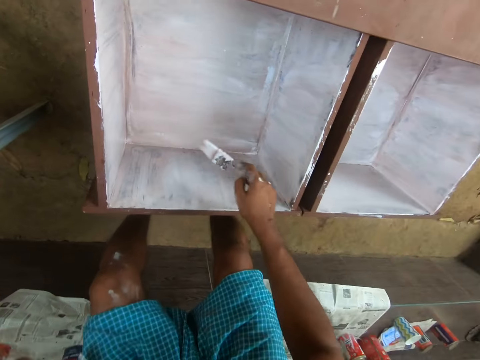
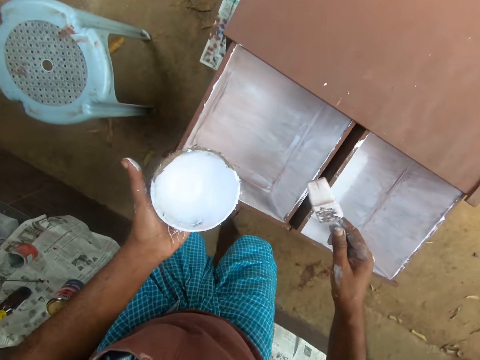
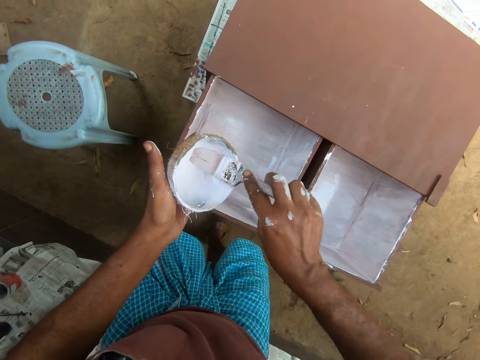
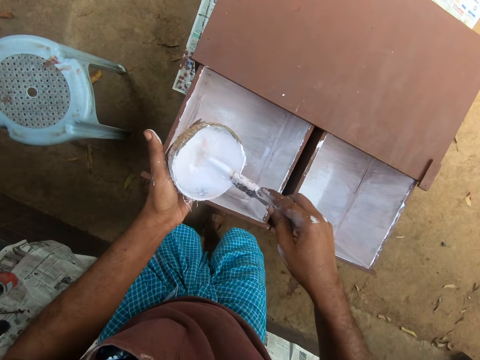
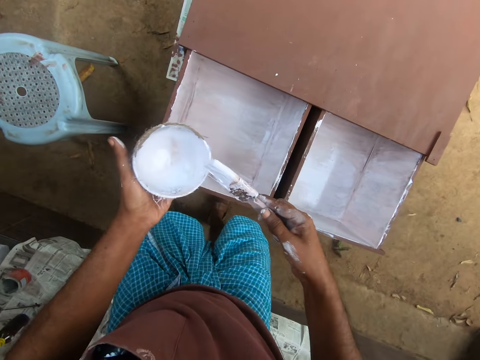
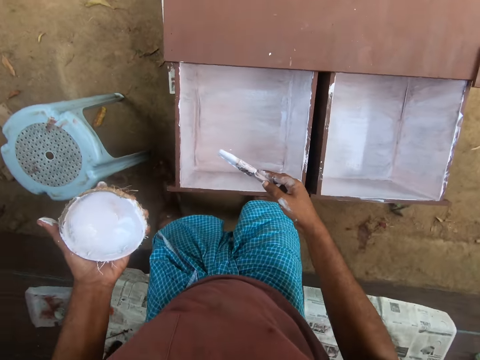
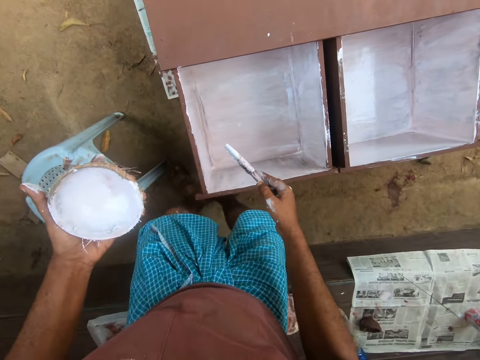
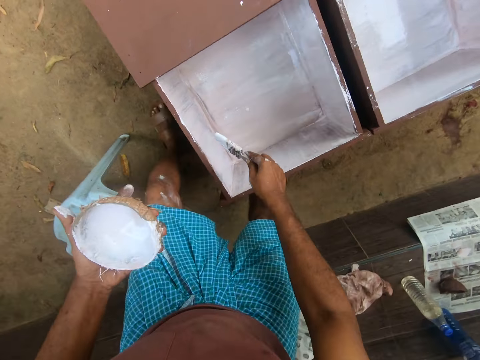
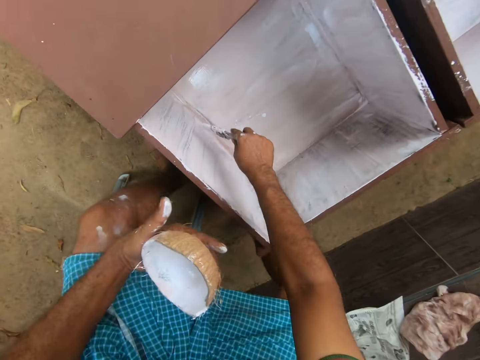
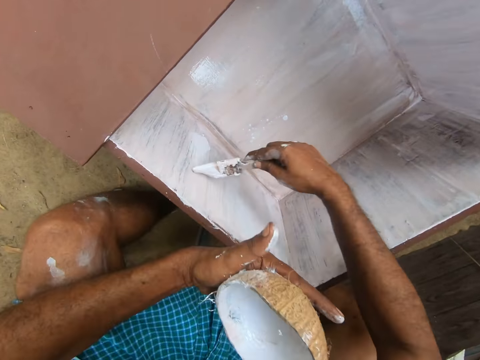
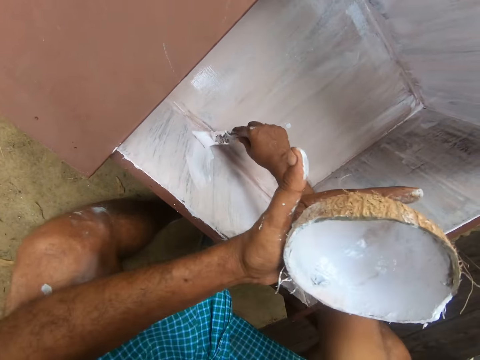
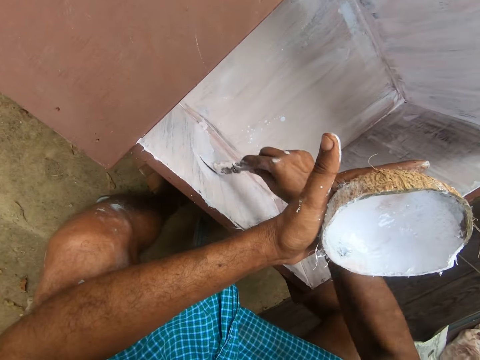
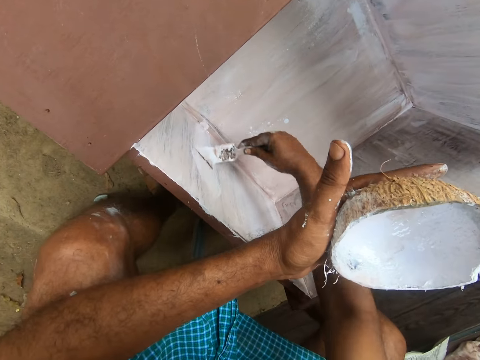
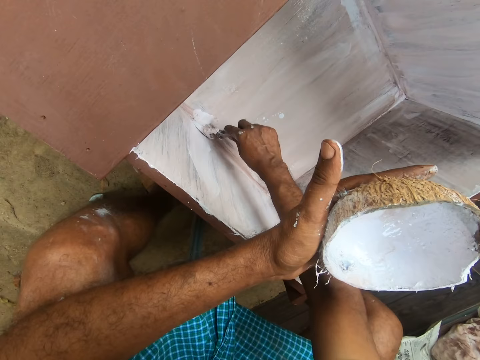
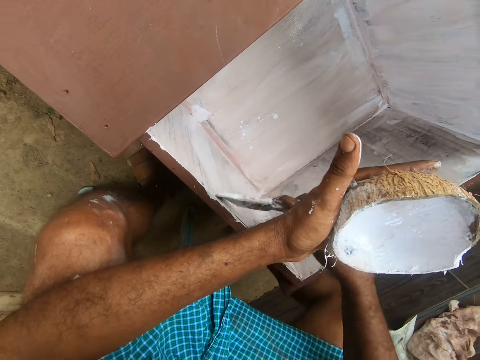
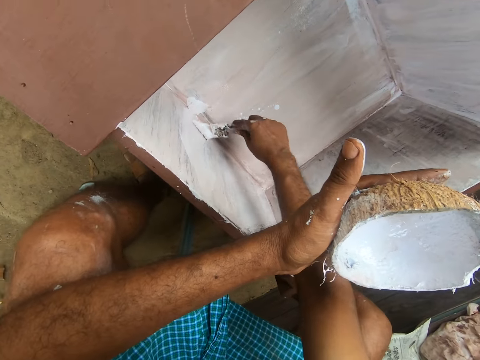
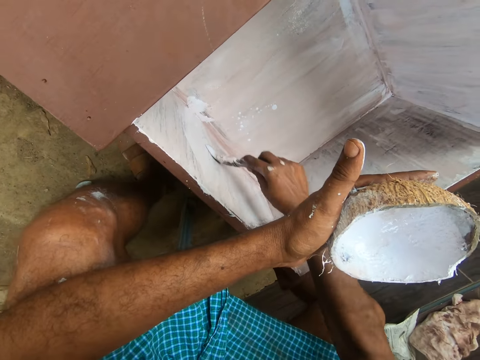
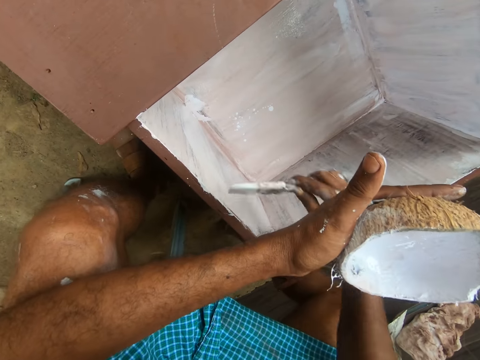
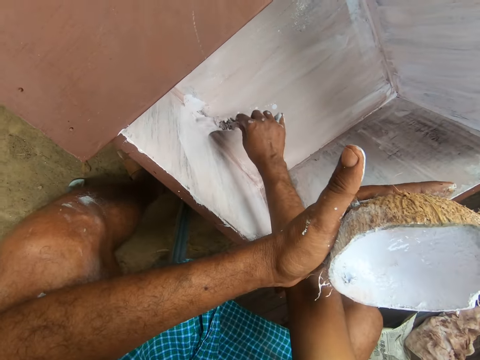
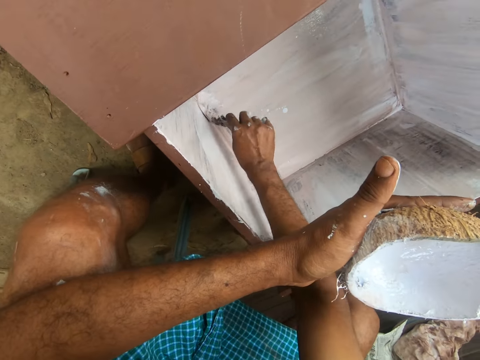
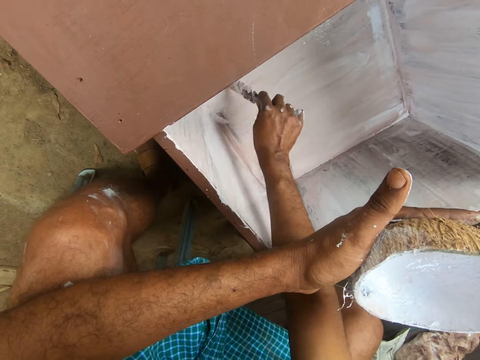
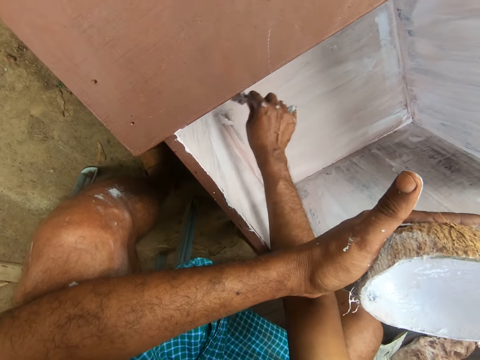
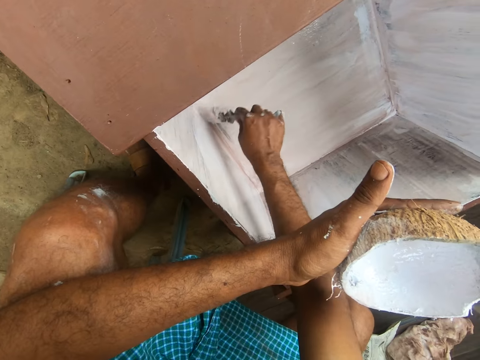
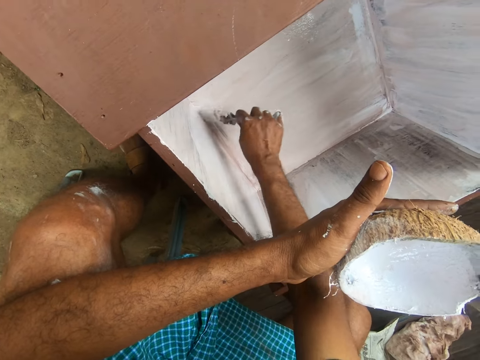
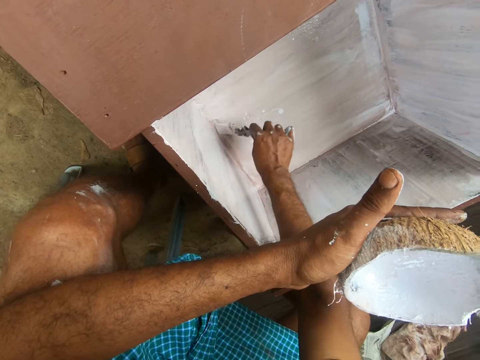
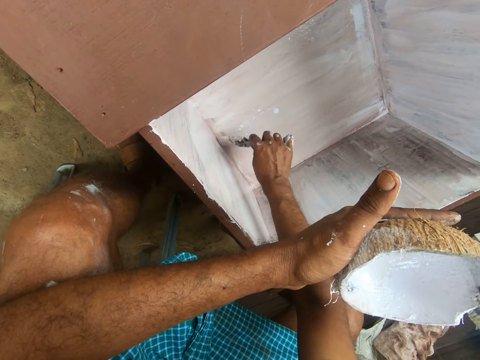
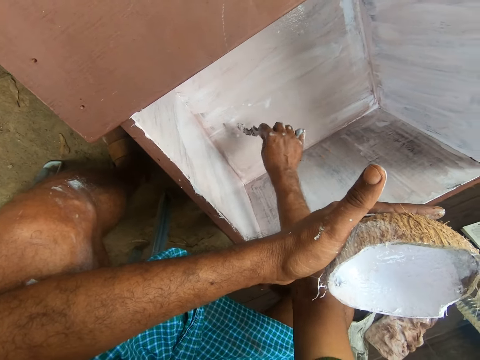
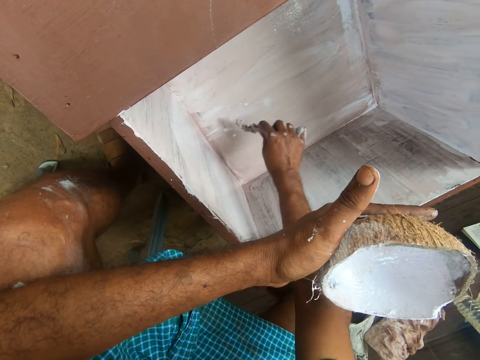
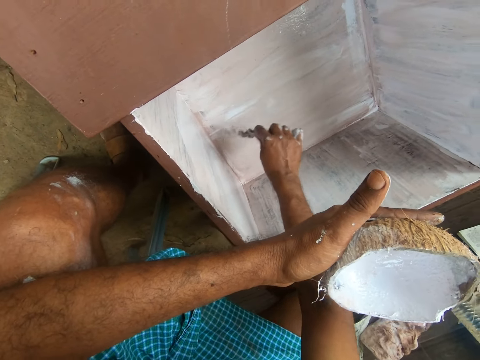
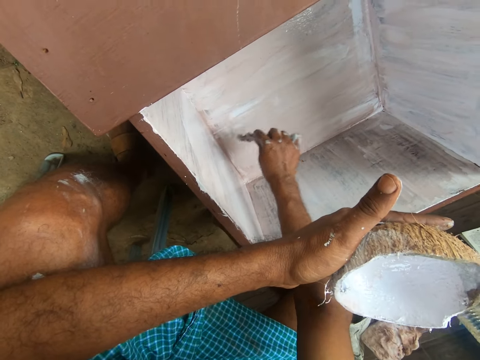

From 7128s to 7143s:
The camera wearer scoops paint in the coconut shell with the paintbrush. He paints the wardrobe with the paintbrush with his right hand.

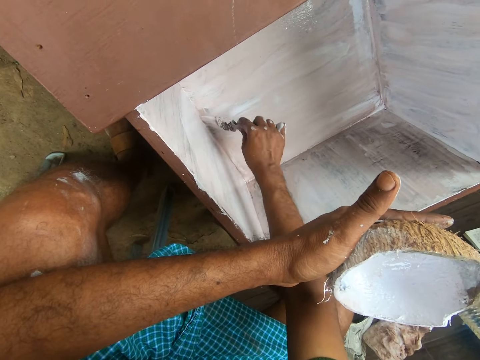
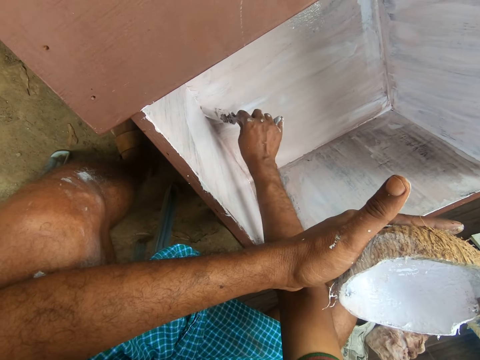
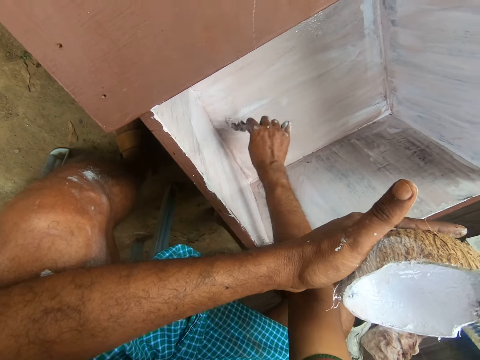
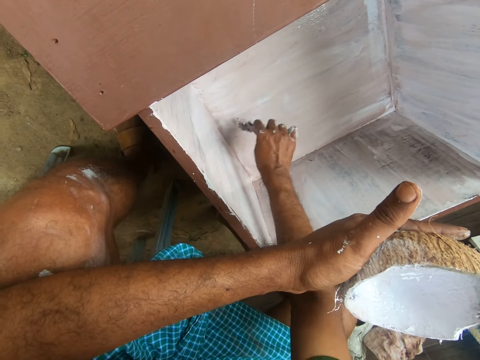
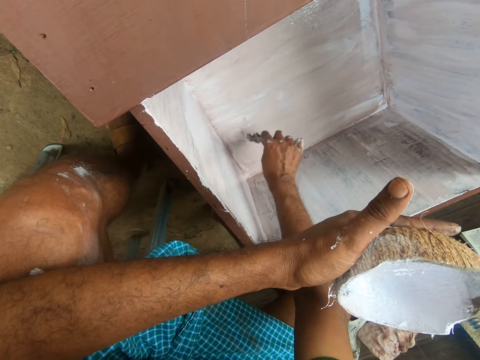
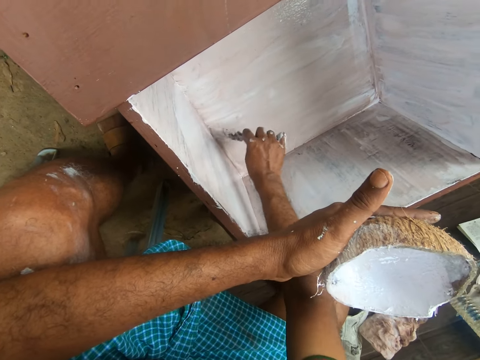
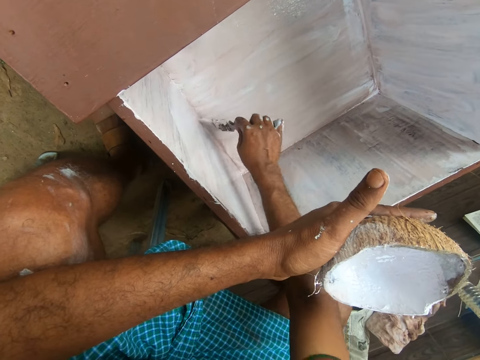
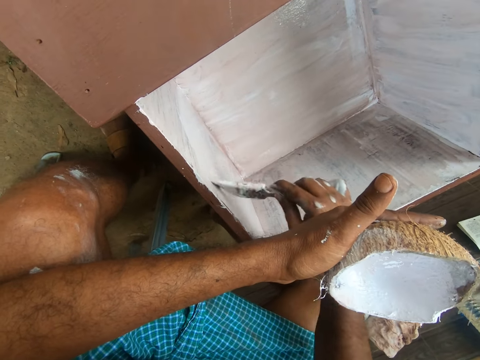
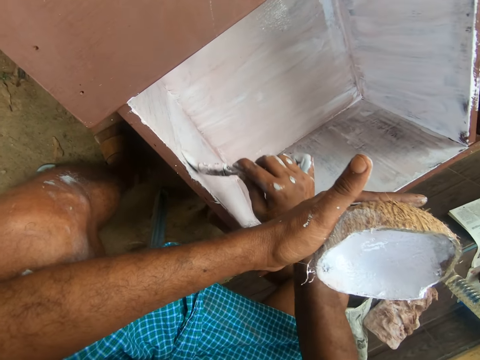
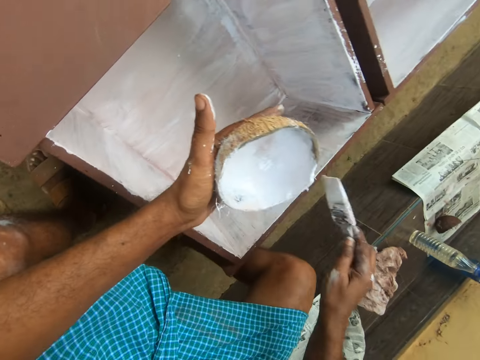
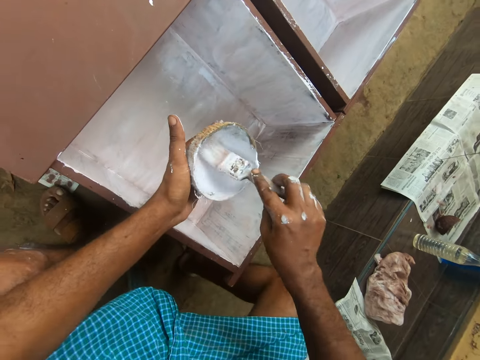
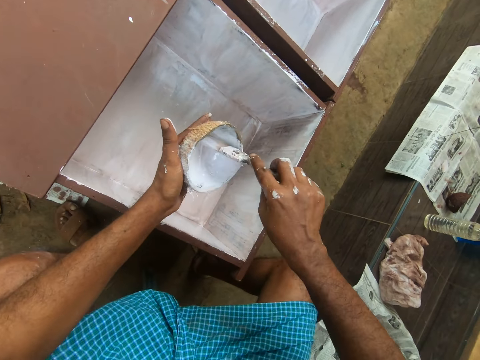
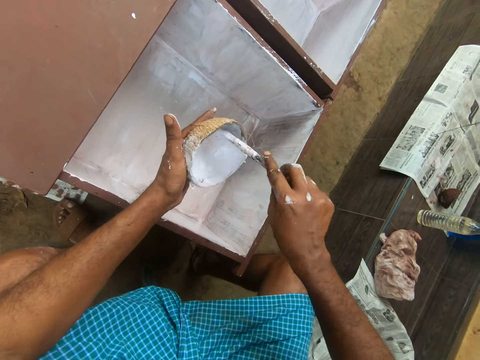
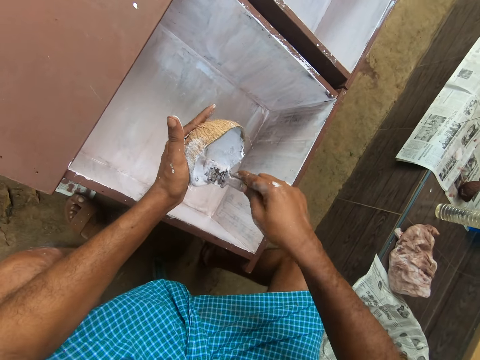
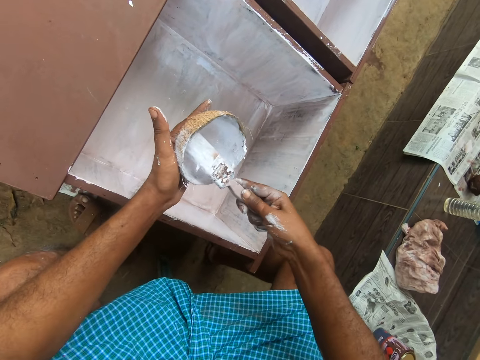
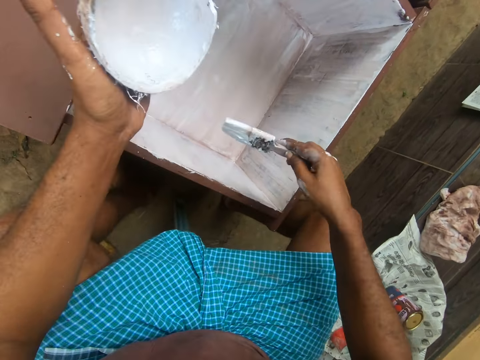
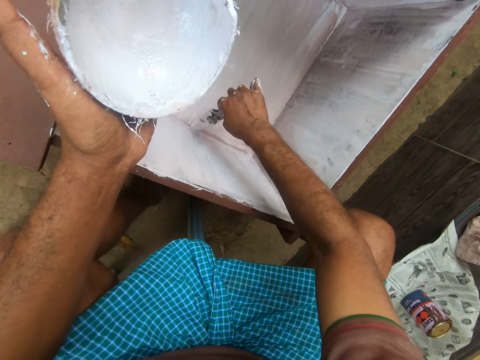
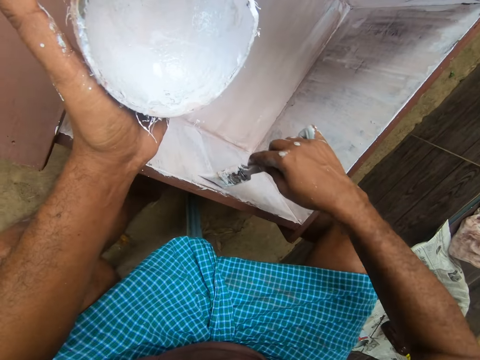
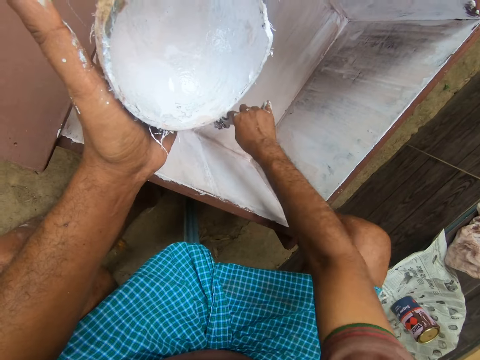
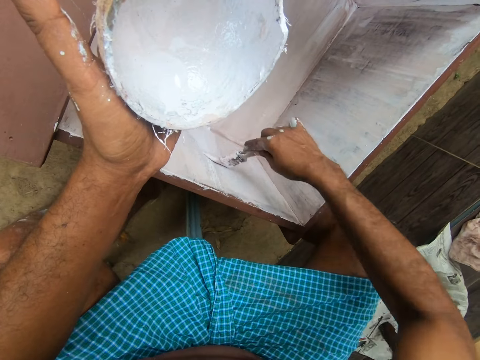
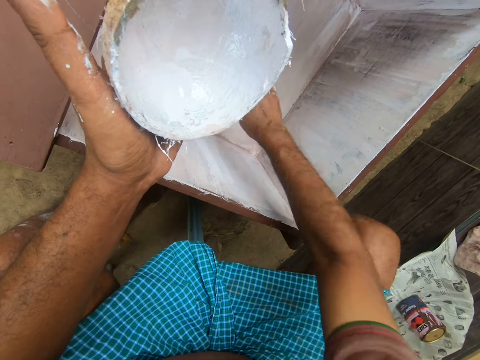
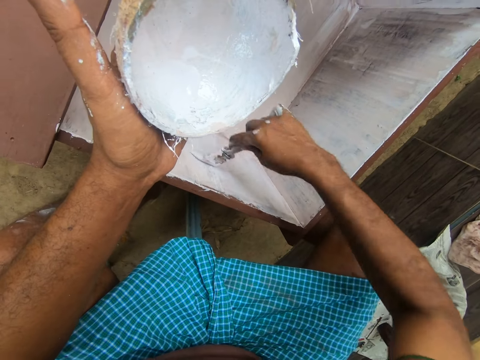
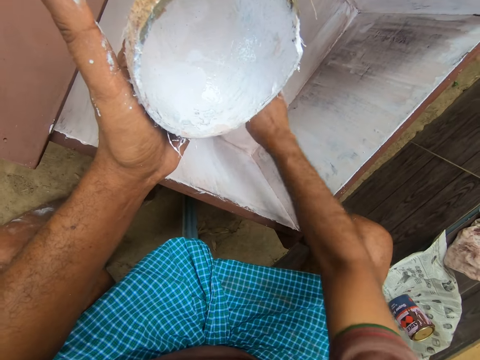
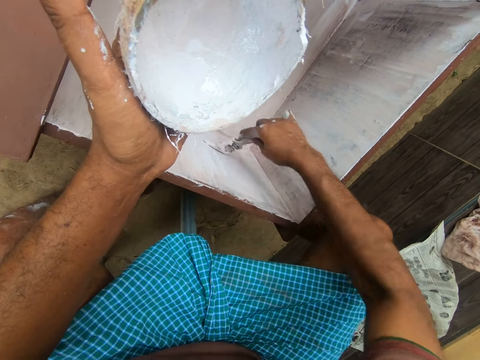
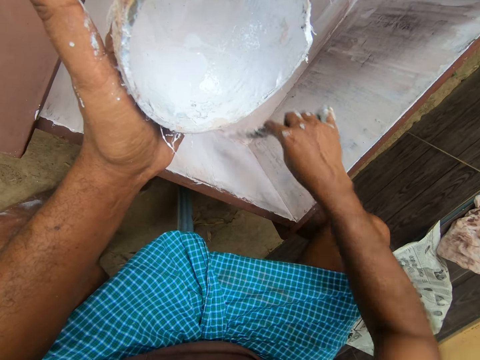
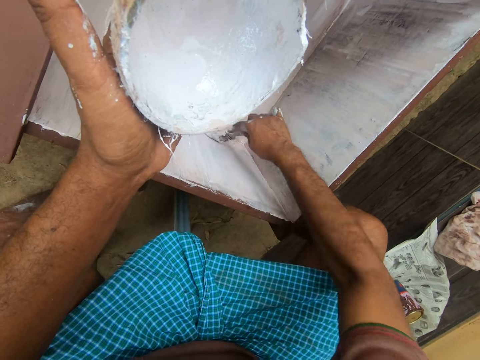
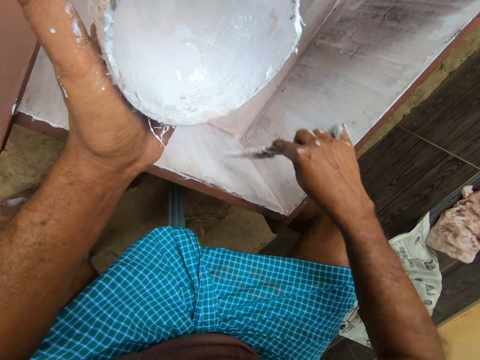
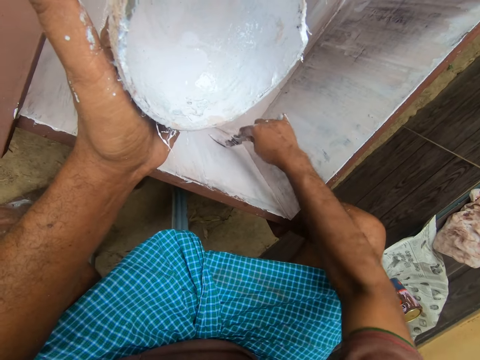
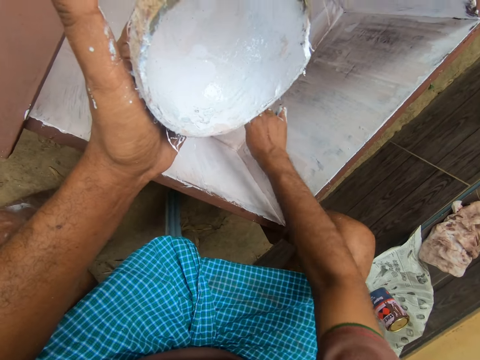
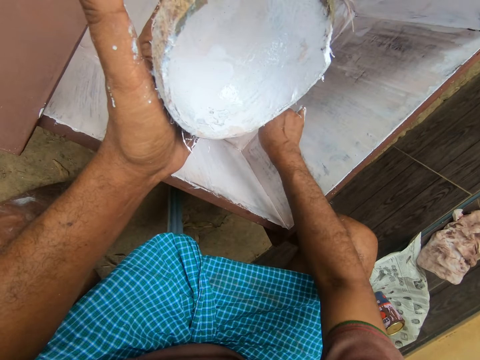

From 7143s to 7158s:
The camera wearer scoops paint in the coconut shell with the paintbrush. He paints the wardrobe with the paintbrush with his right hand.
